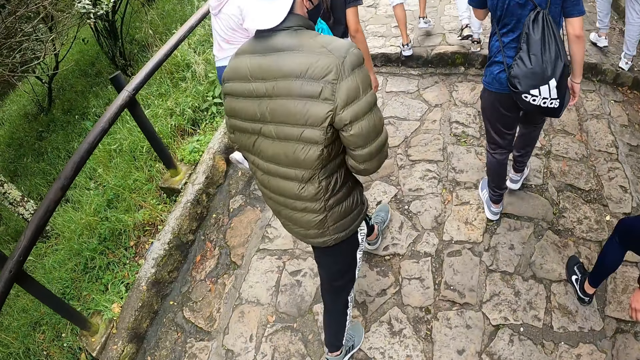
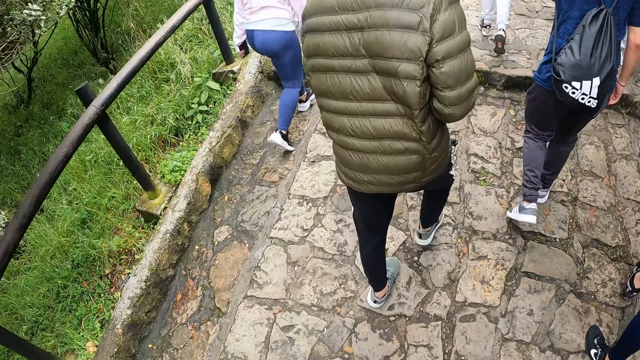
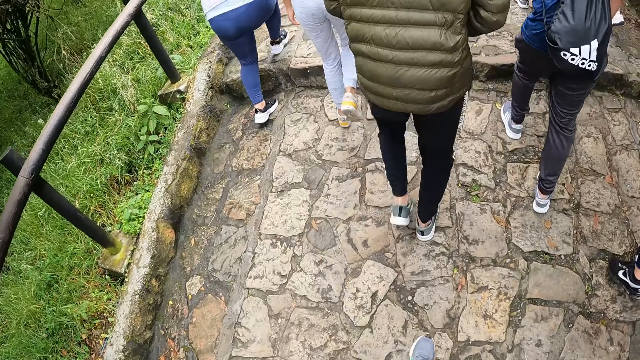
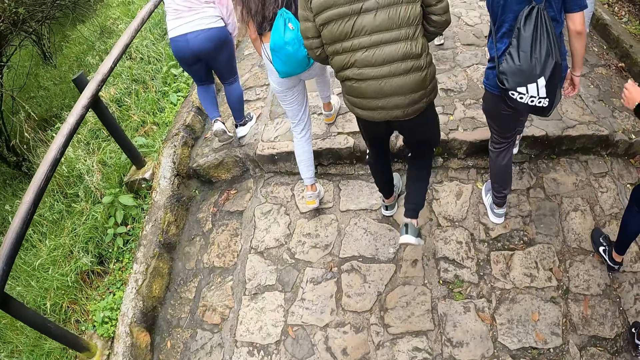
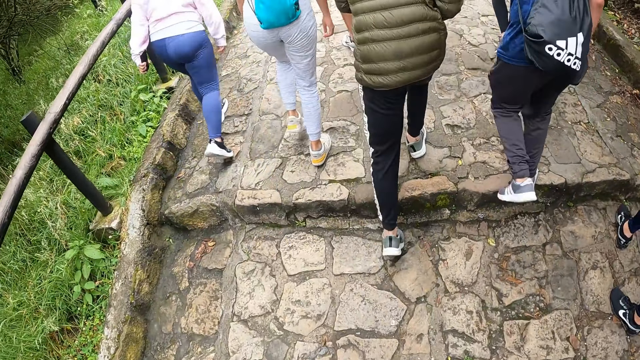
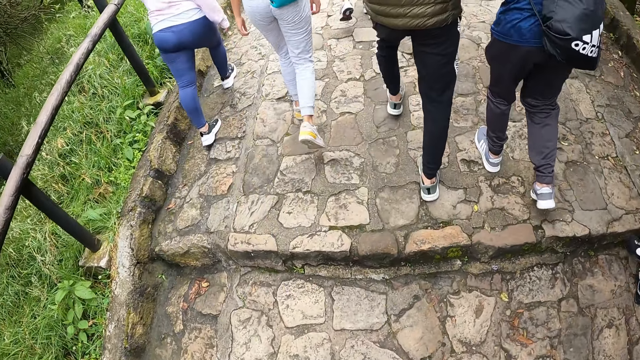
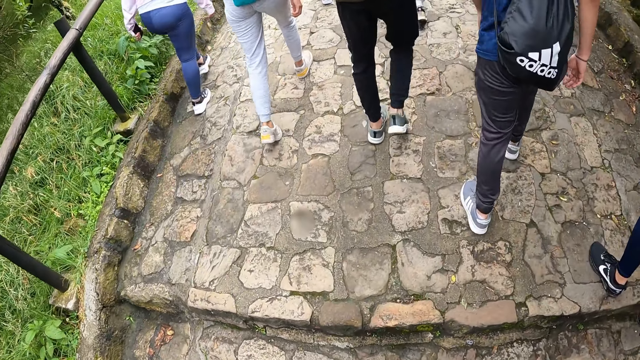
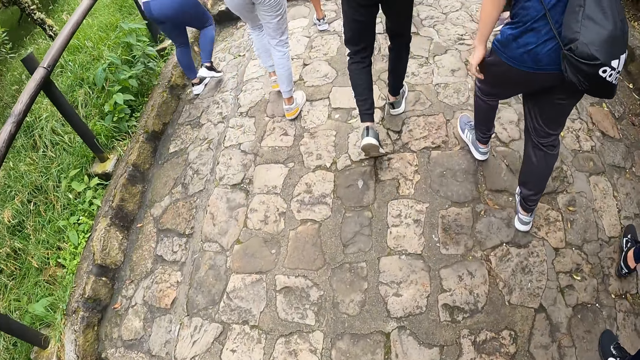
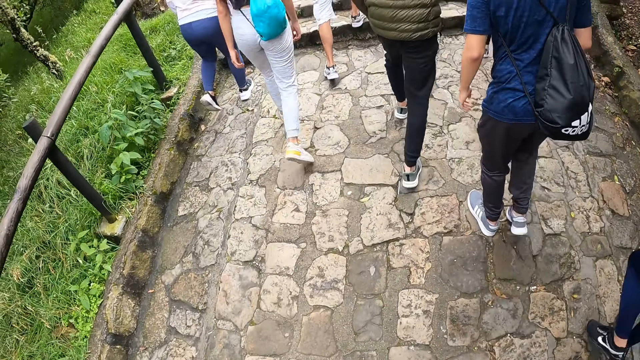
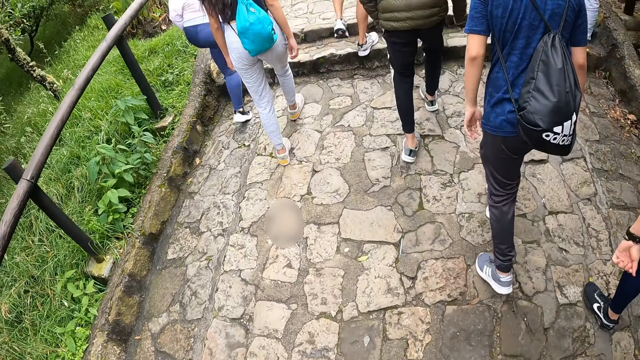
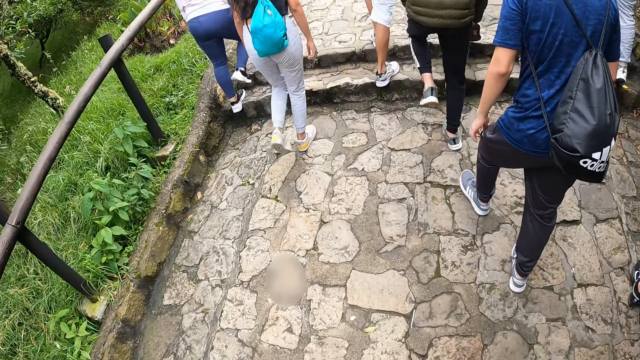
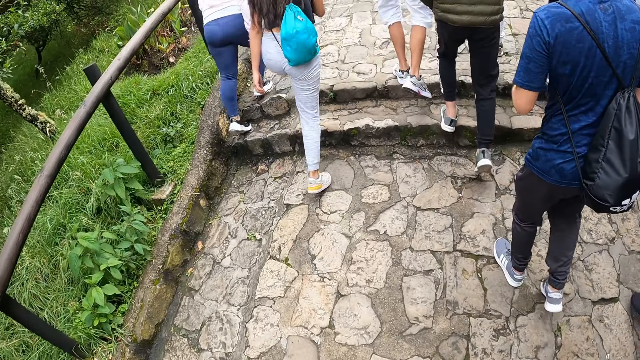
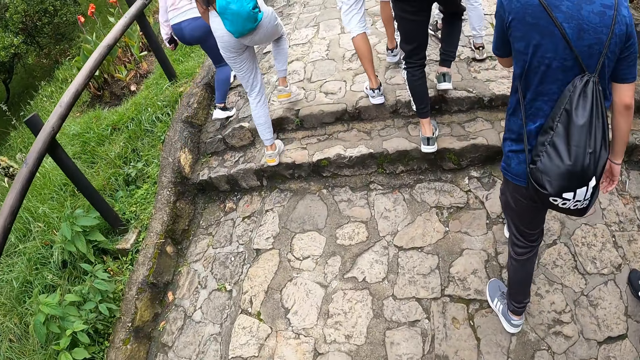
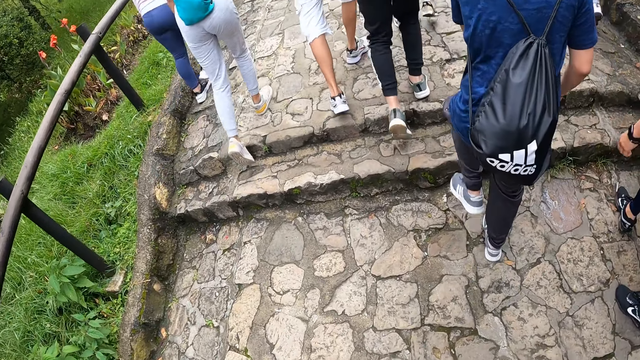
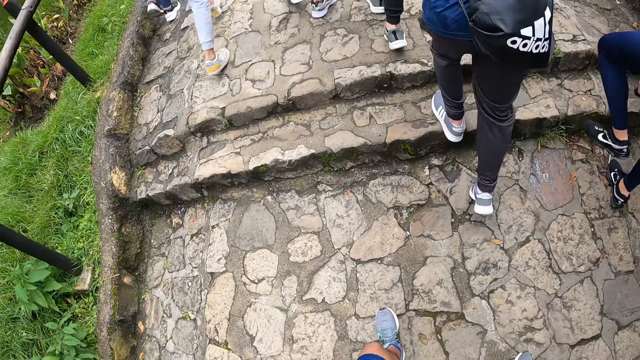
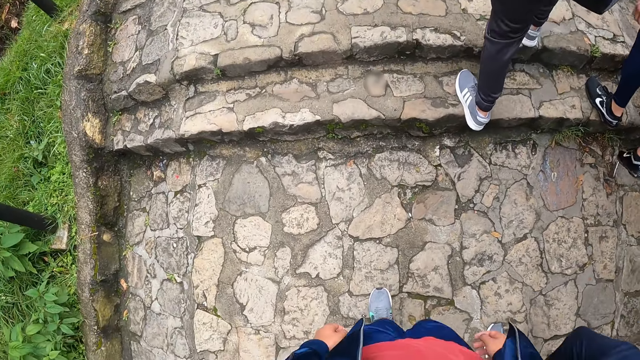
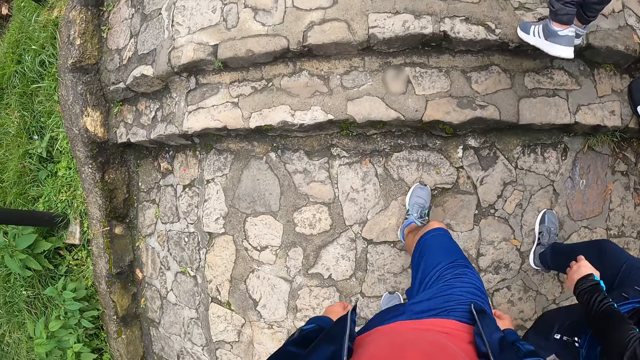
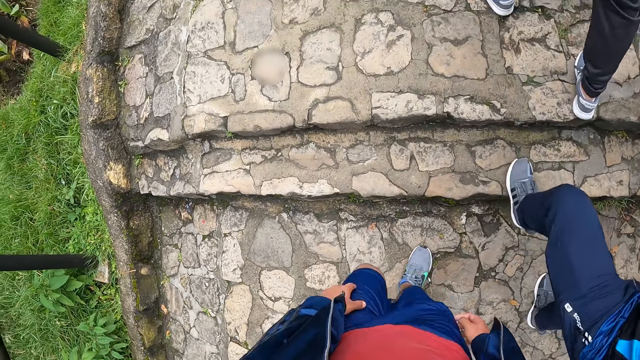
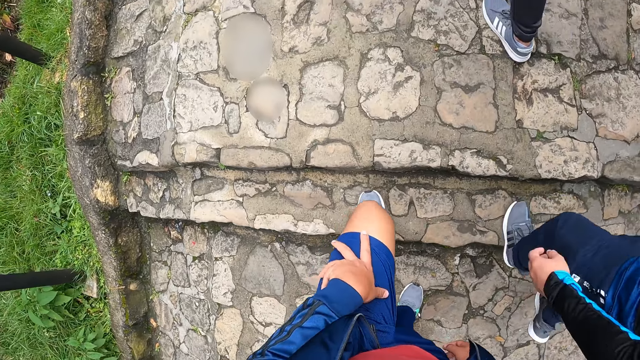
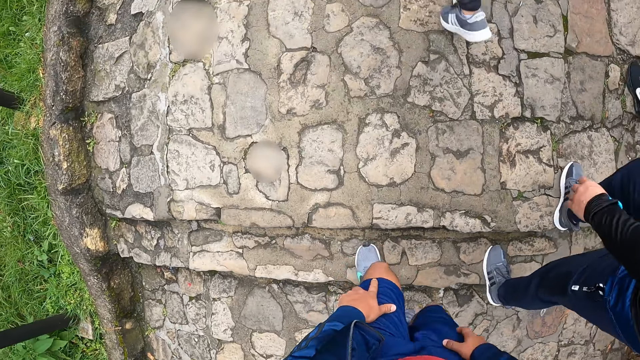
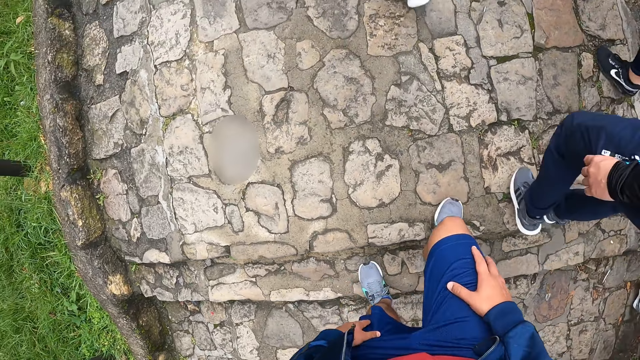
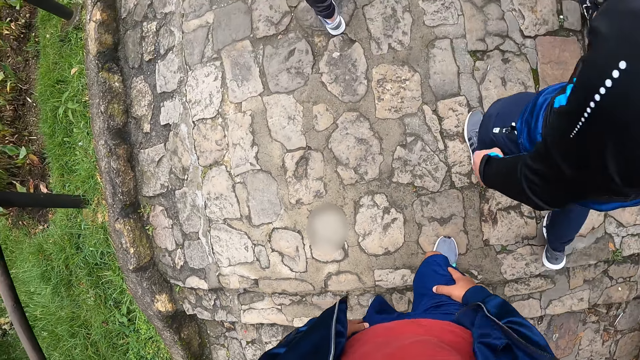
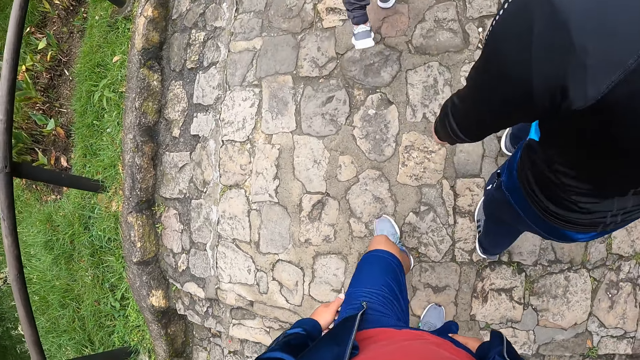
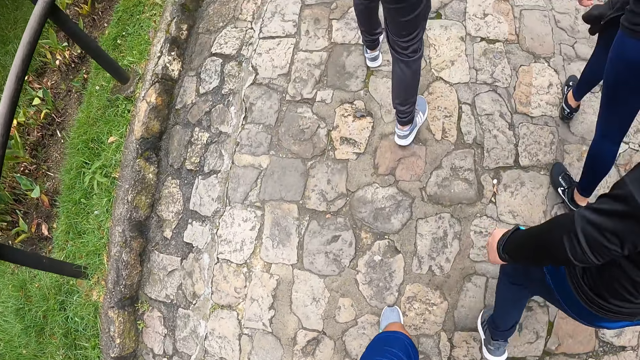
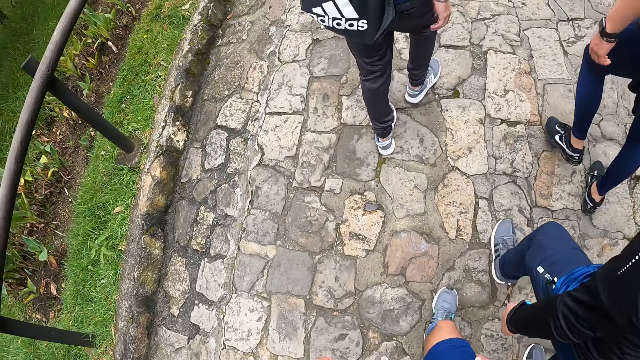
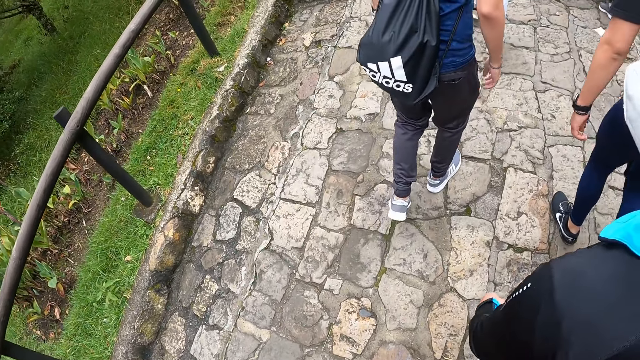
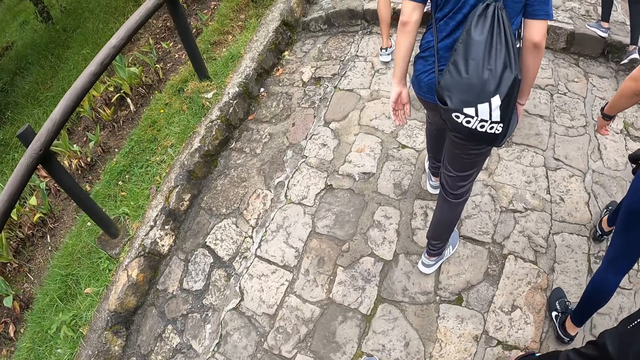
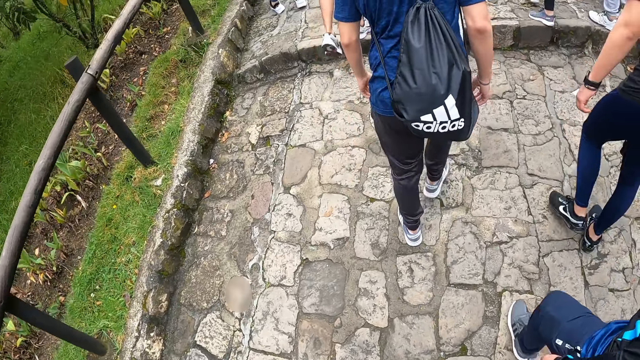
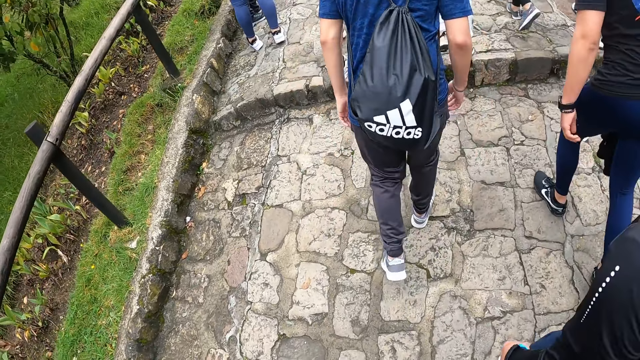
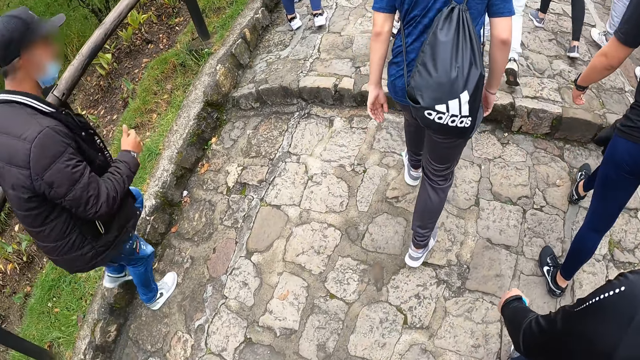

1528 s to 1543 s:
The camera wearer puts the left hand on the knee. They put the right hand on the knee. They walk around.

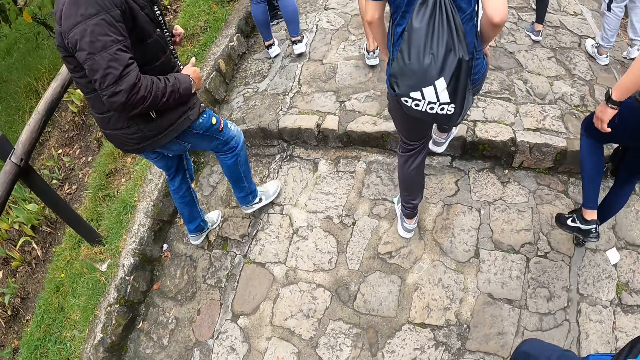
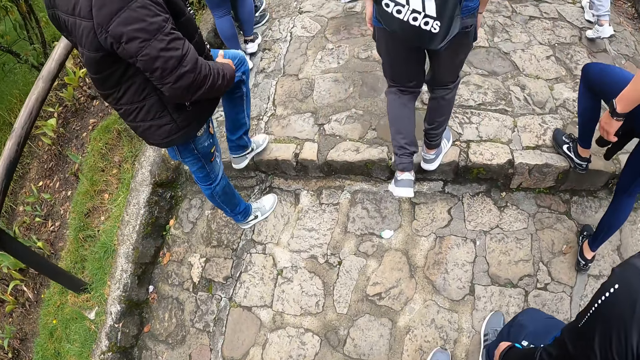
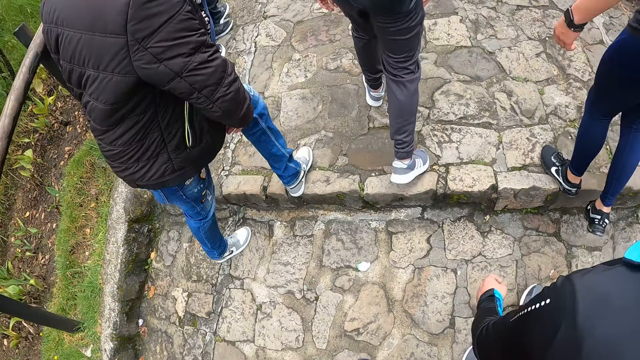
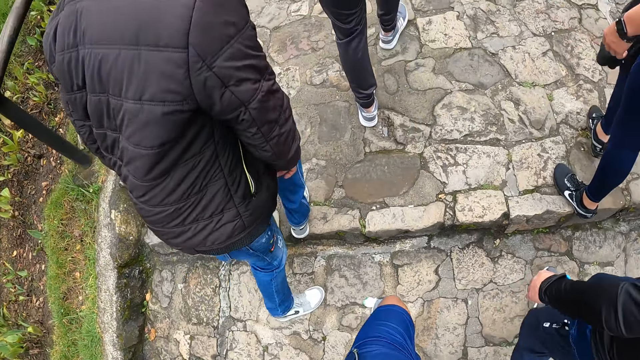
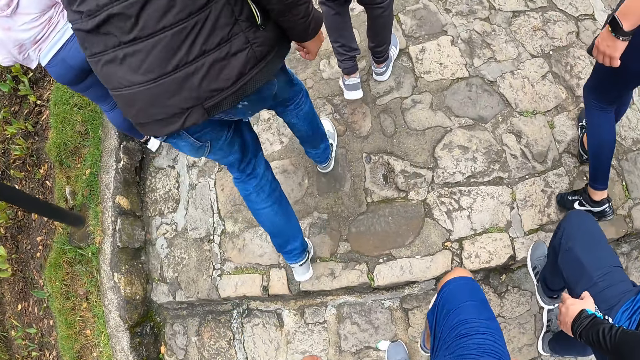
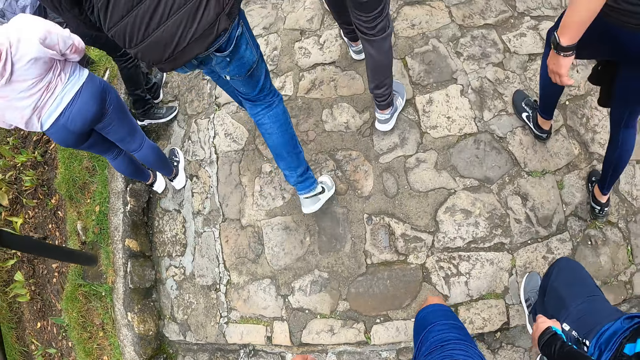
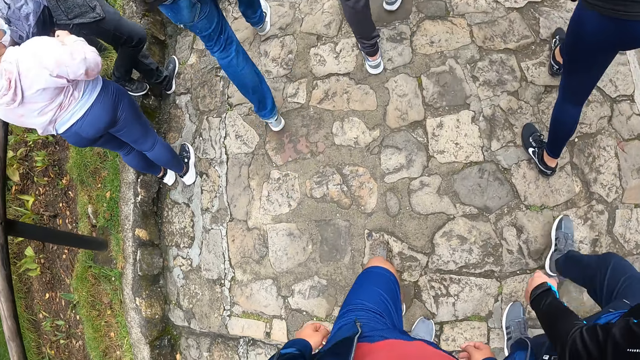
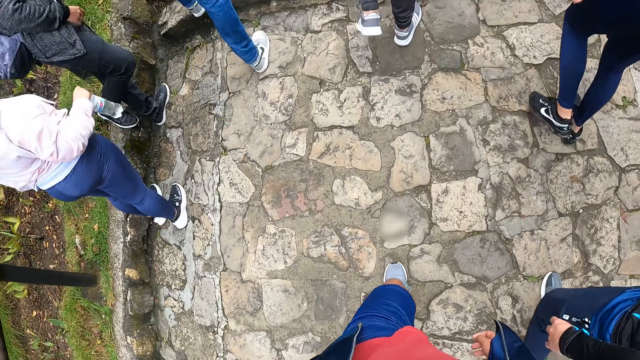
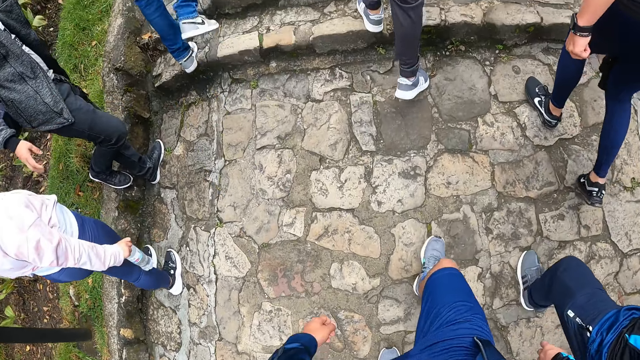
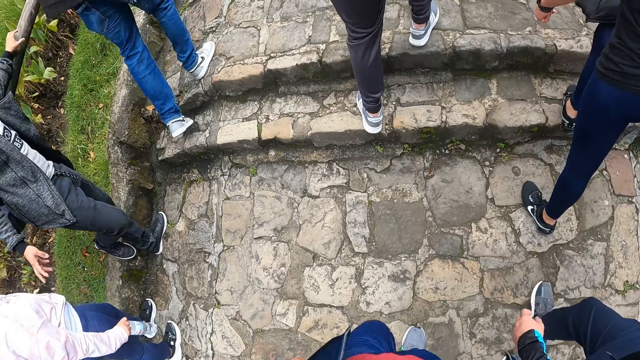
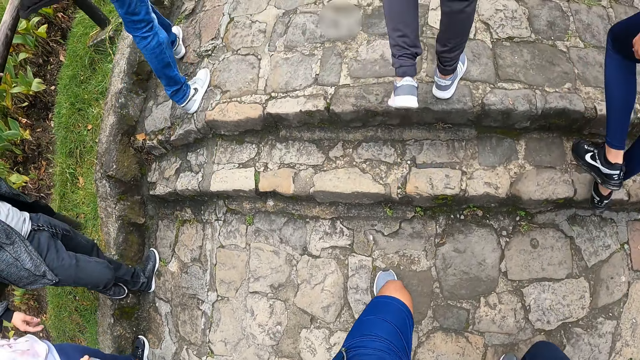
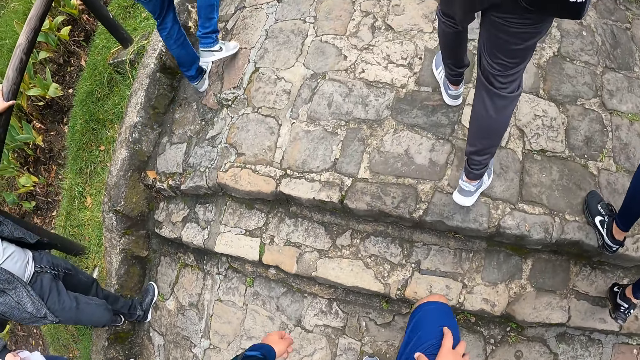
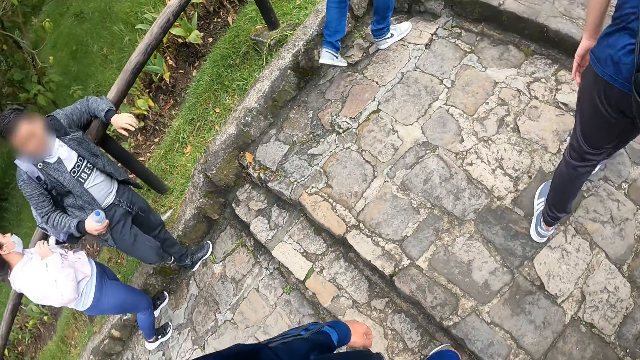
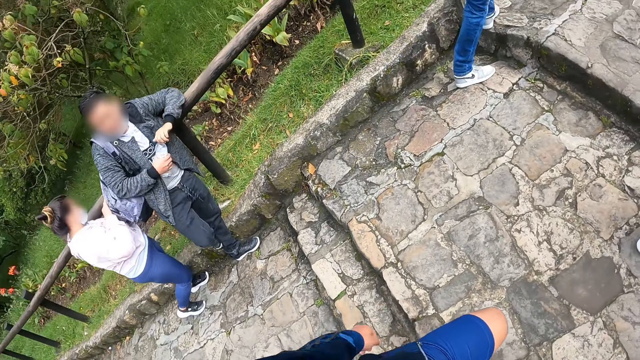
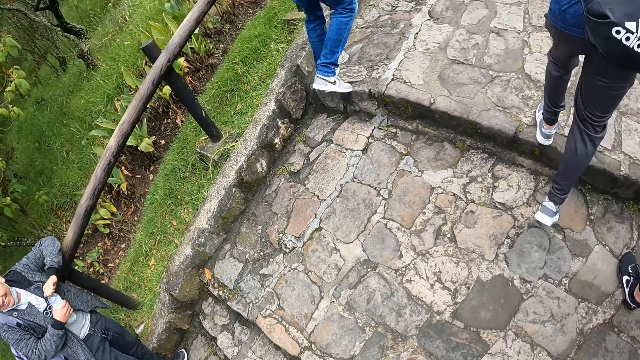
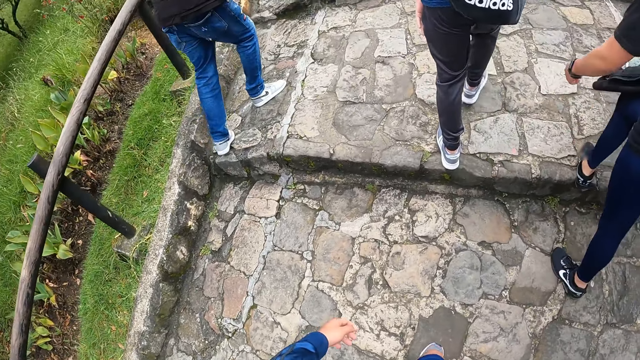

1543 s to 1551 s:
The camera wearer puts the right hand on the knee.
